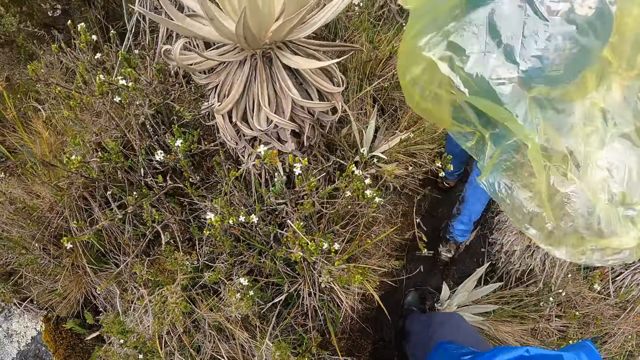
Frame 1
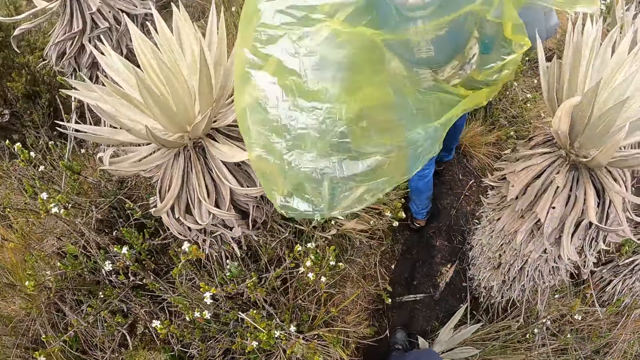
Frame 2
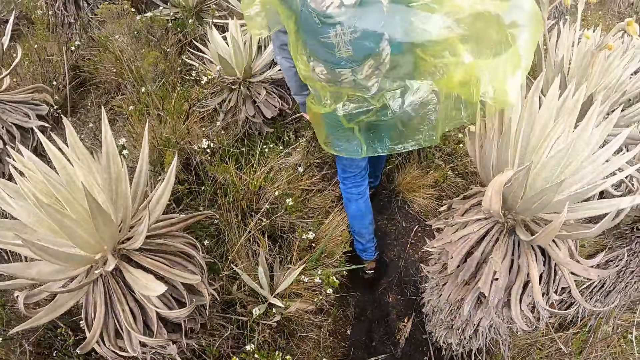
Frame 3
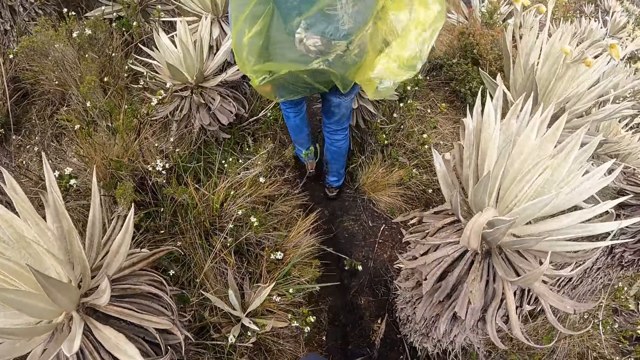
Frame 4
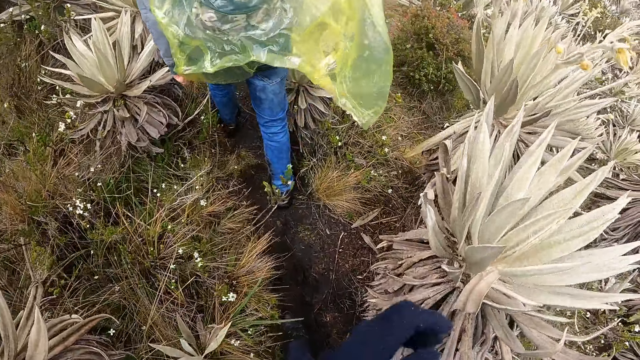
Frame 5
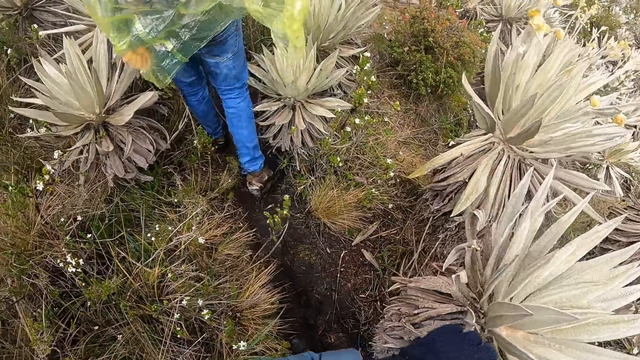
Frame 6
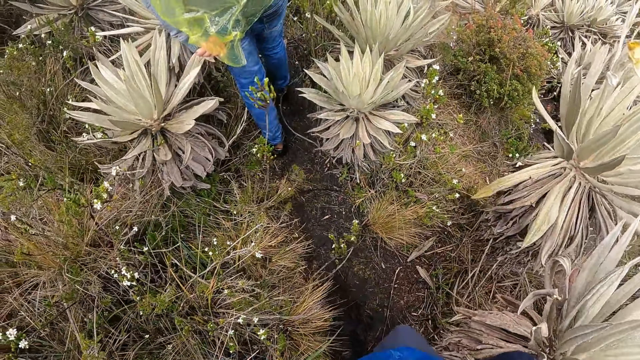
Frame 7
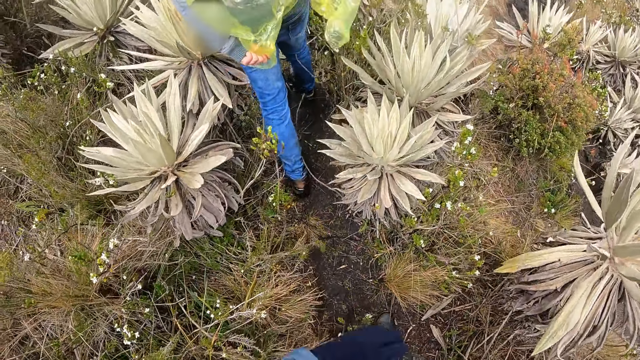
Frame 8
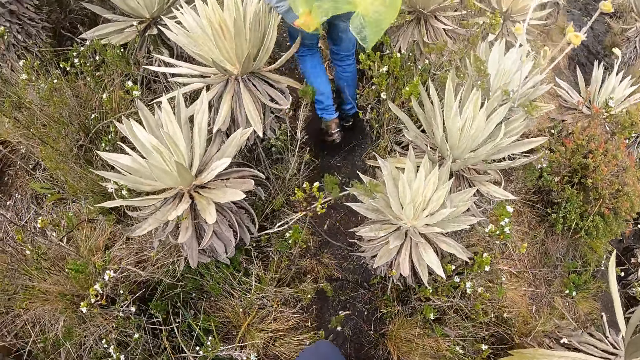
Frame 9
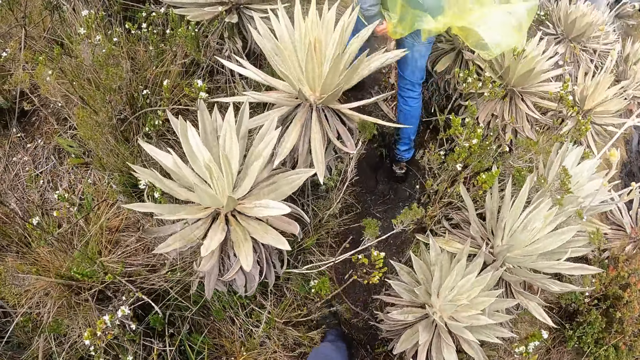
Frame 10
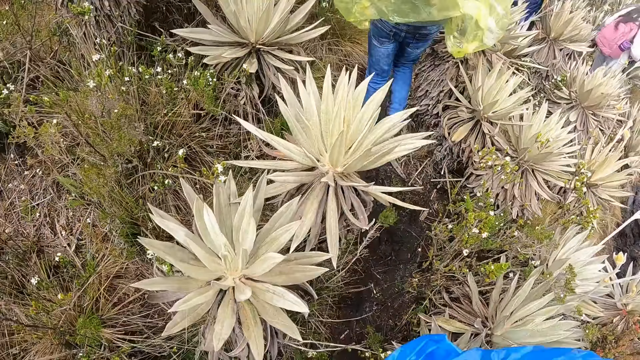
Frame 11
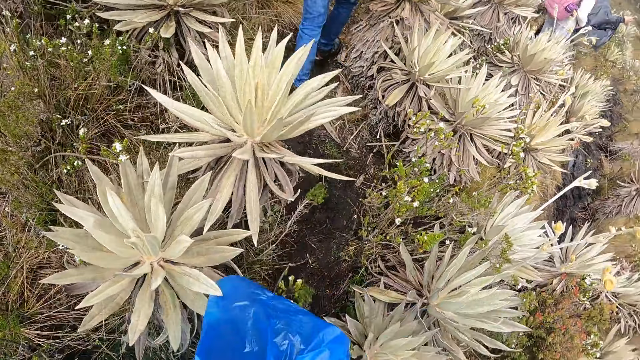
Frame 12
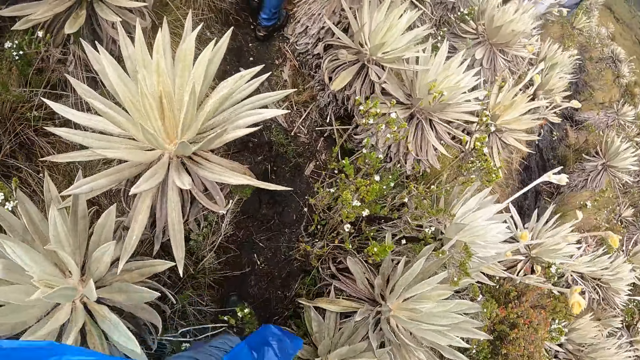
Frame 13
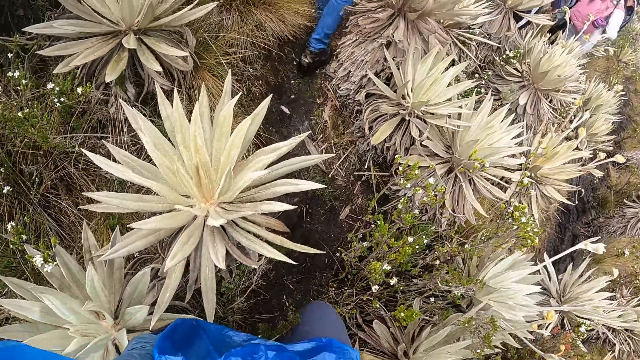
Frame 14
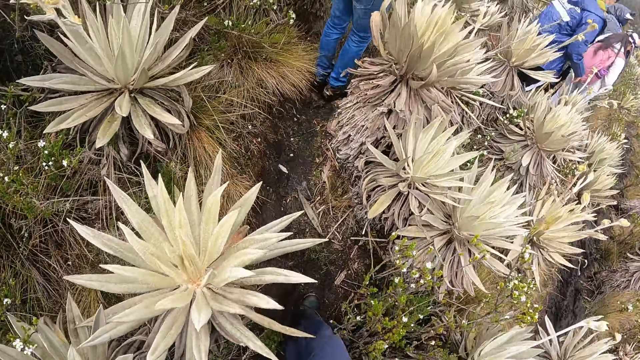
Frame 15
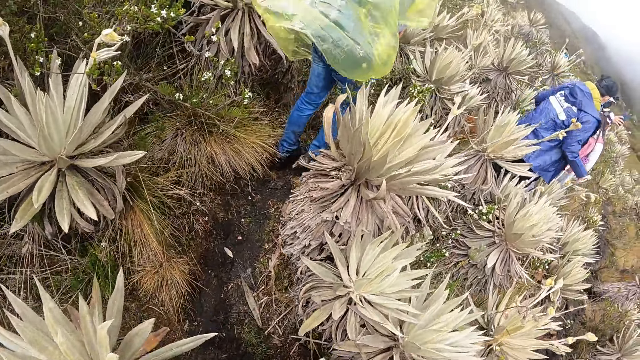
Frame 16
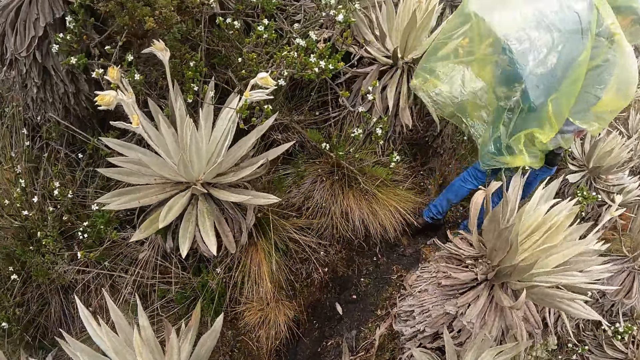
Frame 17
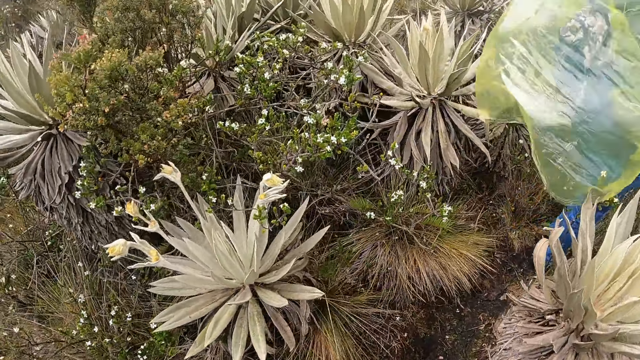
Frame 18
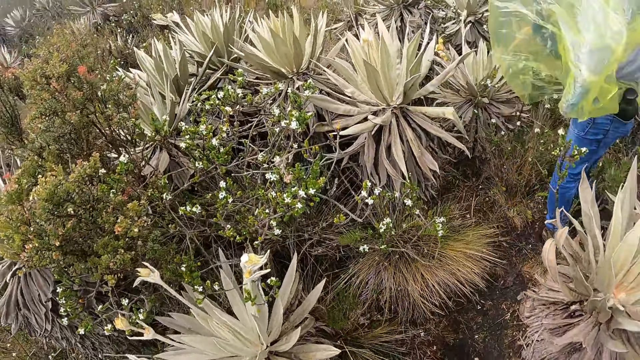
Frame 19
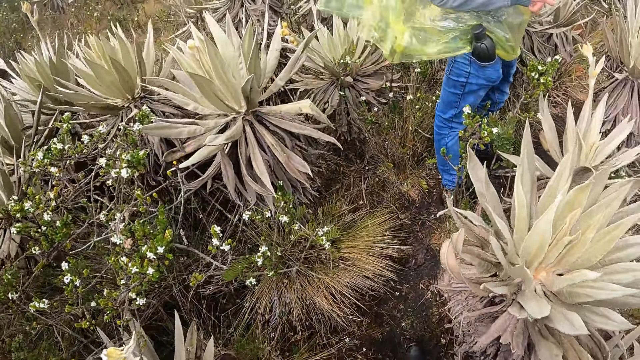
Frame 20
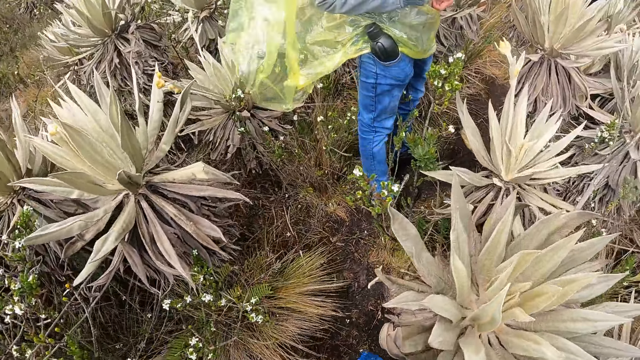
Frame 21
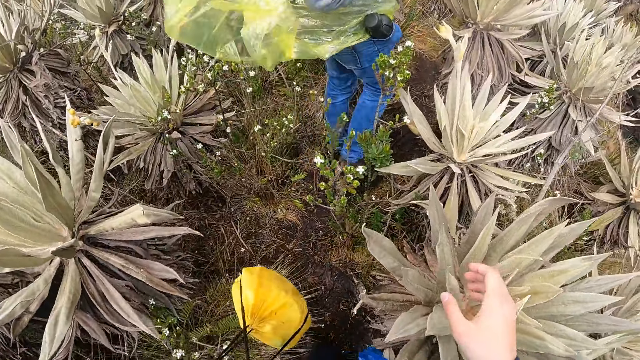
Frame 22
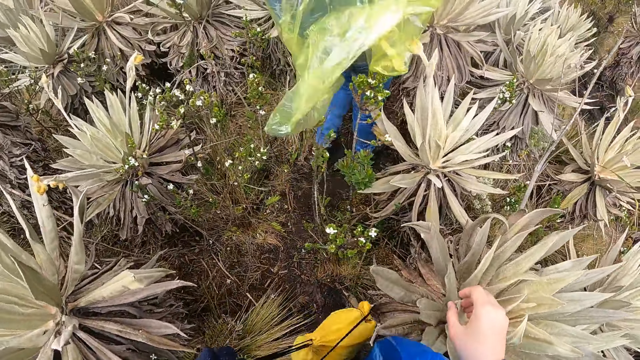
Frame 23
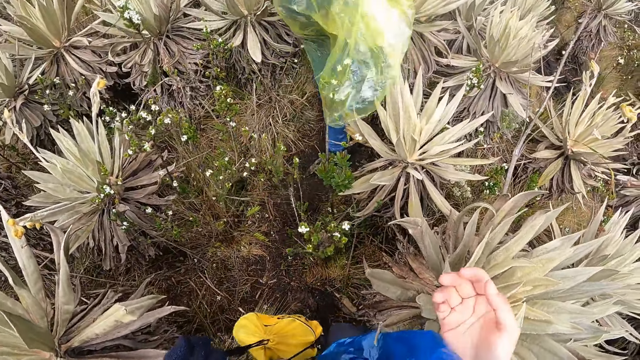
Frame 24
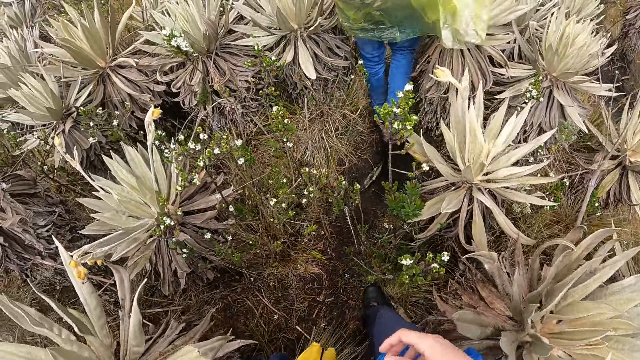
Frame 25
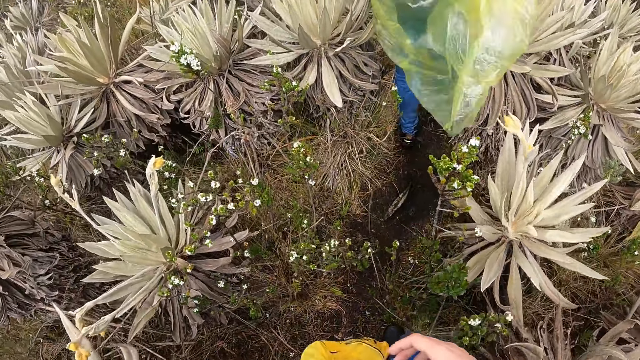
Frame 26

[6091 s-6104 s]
The camera wearer touches a Tikumu plant with his left hand. He walks along the farm path. A man walks. A woman walks. The camera wearer touches a Tikumu plant with his right hand. He picks a flower.

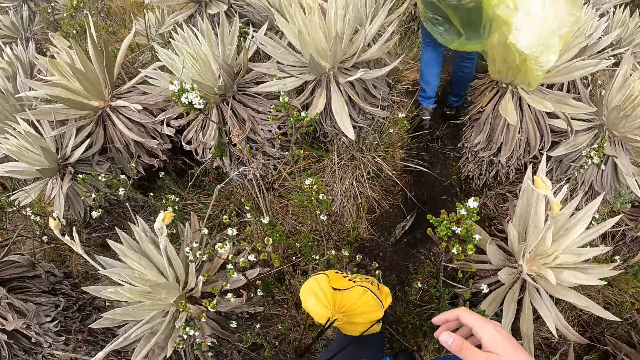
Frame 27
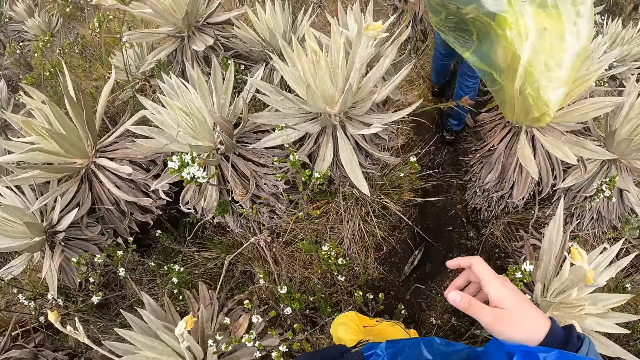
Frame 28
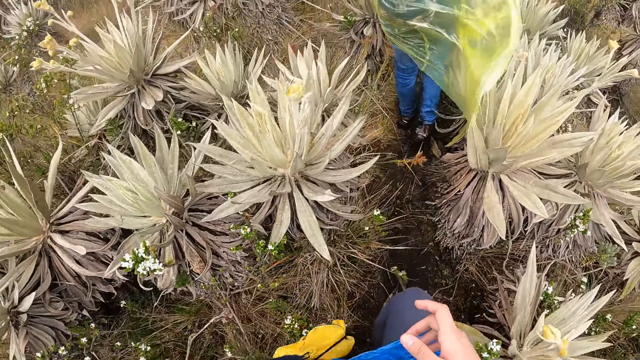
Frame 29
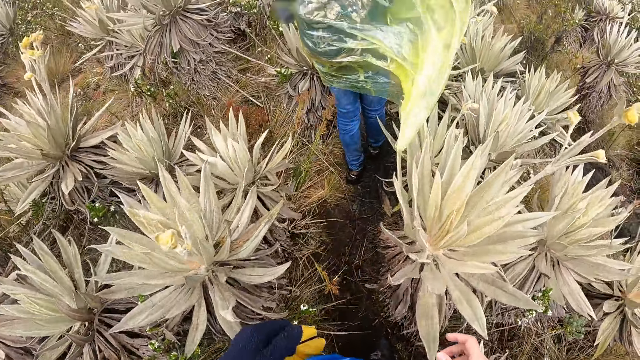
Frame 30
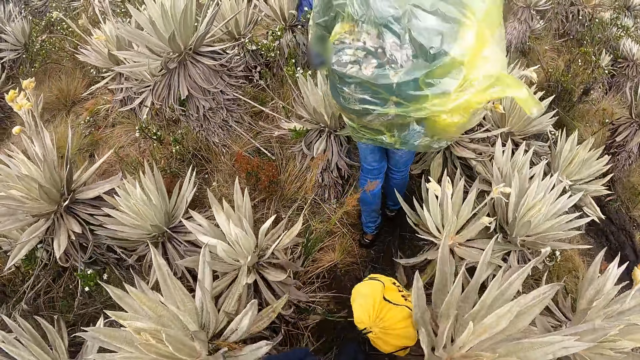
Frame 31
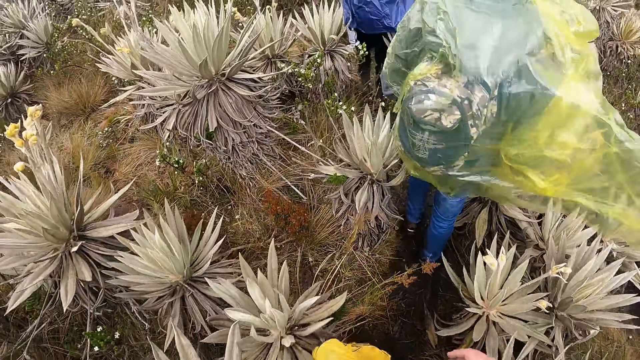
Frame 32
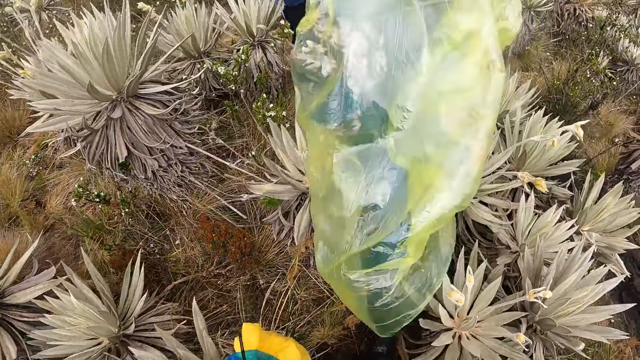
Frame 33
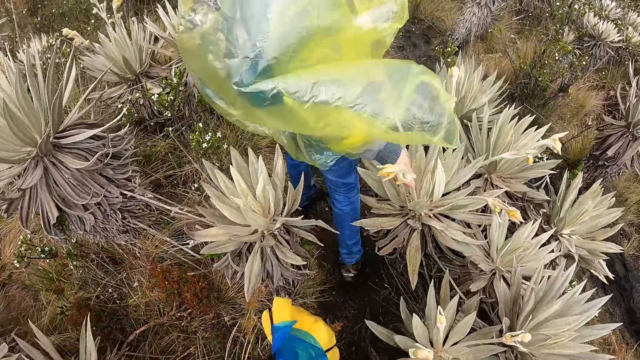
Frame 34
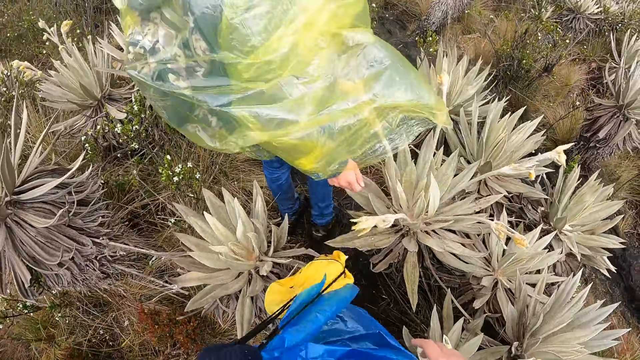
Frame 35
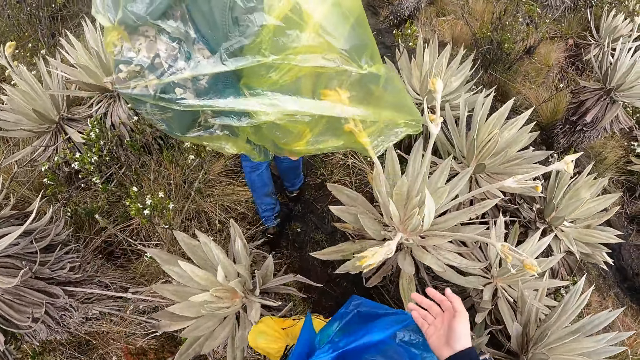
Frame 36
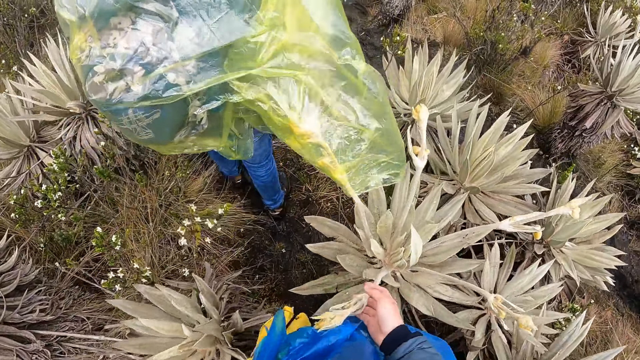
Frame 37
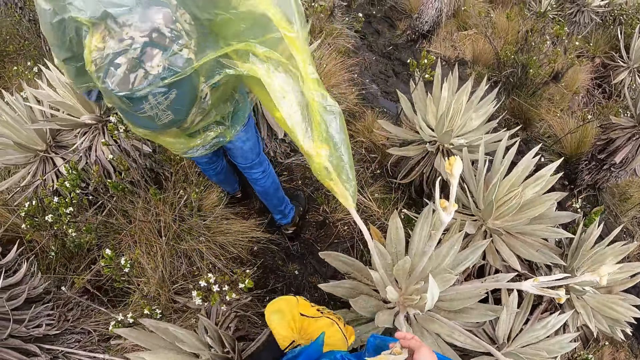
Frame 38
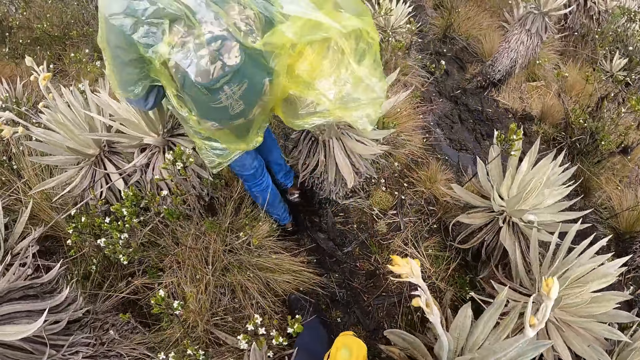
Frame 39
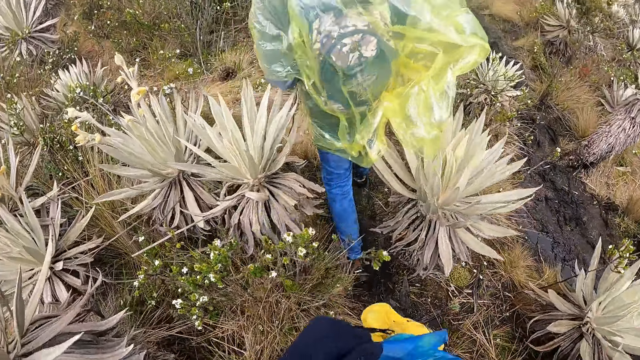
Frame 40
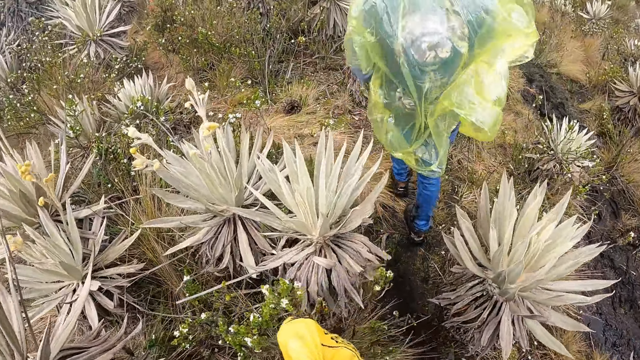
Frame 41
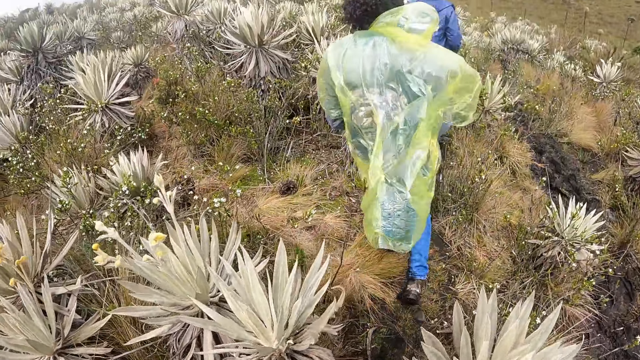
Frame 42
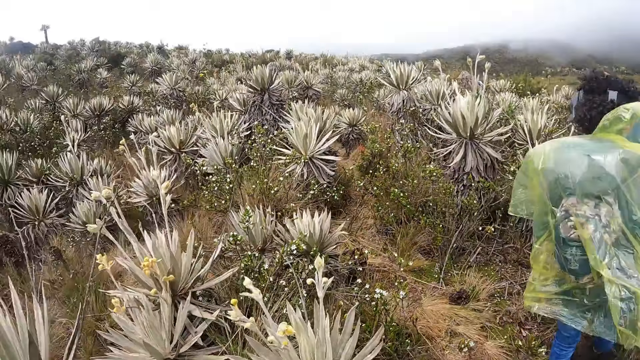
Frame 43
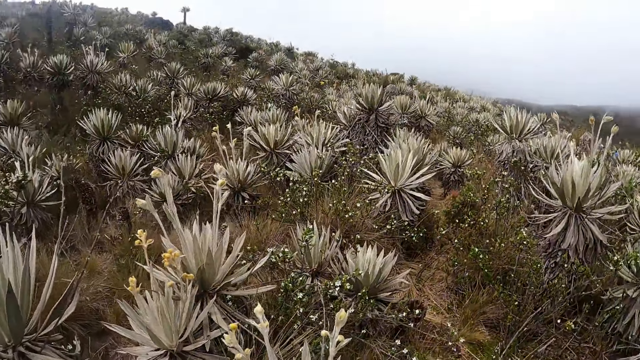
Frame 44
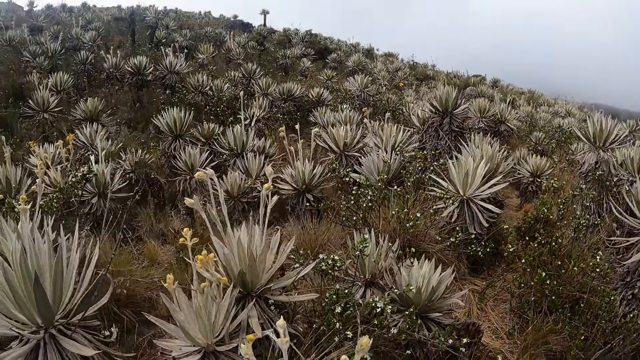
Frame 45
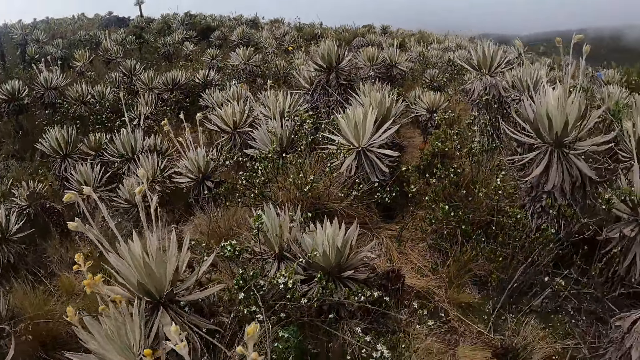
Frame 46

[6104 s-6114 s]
The camera wearer walks. He touches a Tikumu plant with his right hand. He holds a flower. He looks around.
